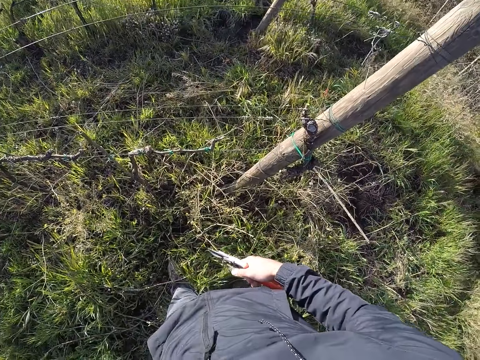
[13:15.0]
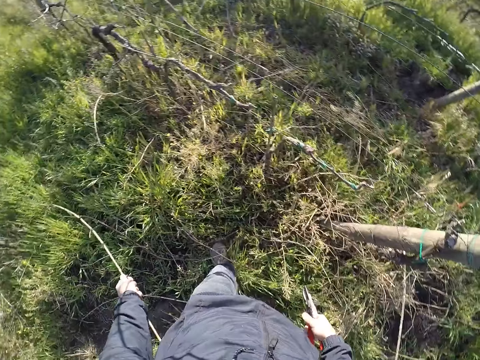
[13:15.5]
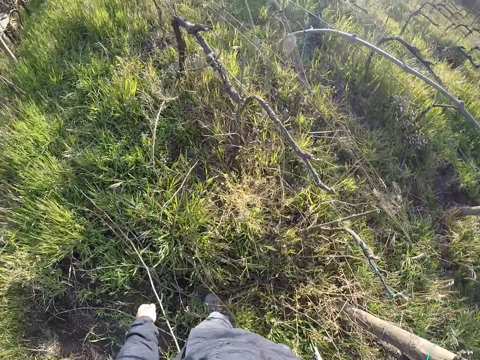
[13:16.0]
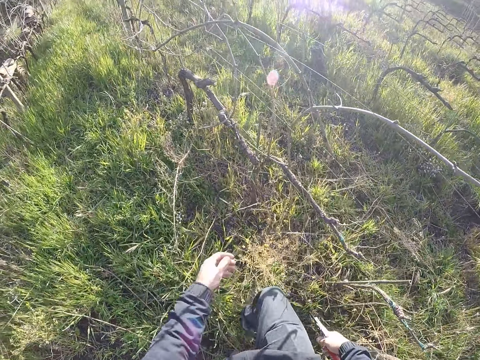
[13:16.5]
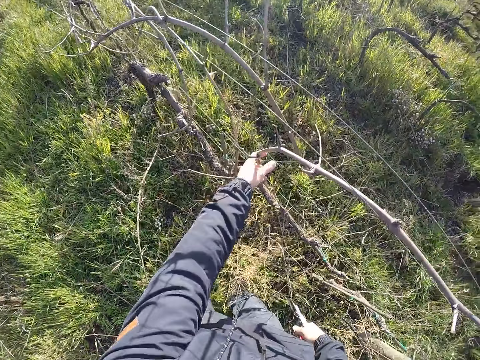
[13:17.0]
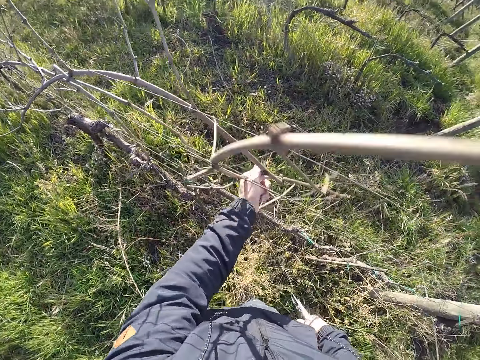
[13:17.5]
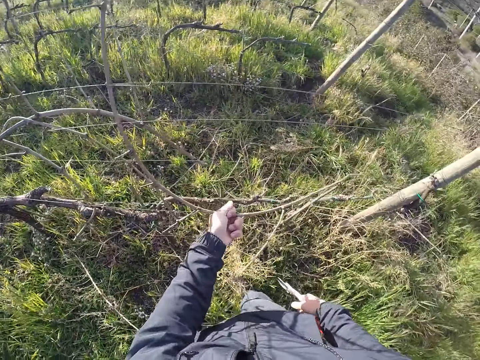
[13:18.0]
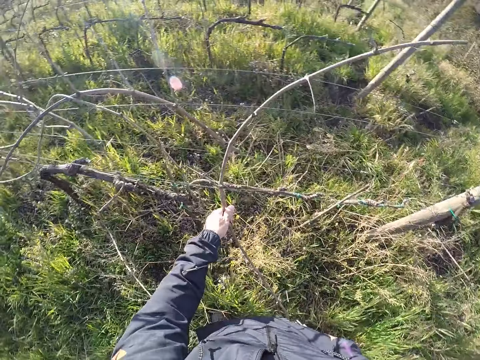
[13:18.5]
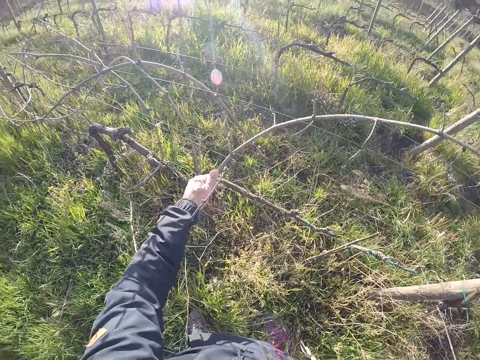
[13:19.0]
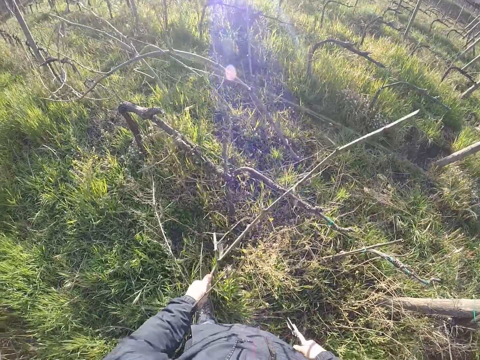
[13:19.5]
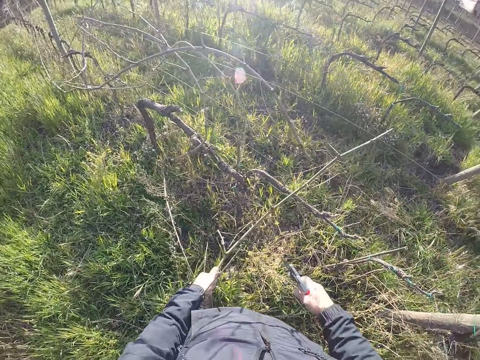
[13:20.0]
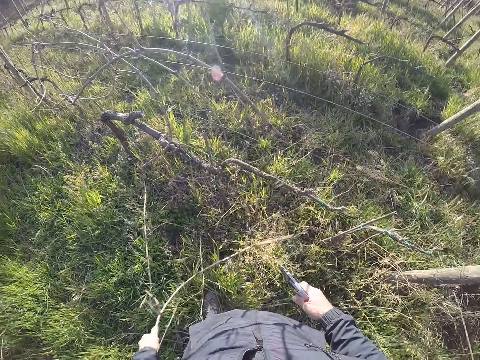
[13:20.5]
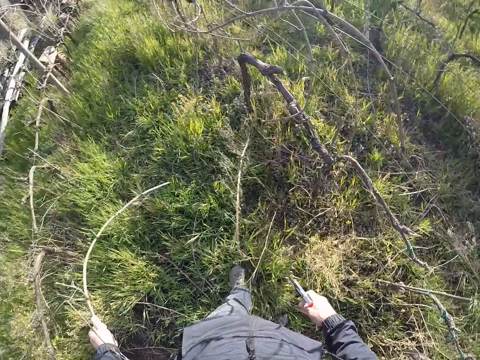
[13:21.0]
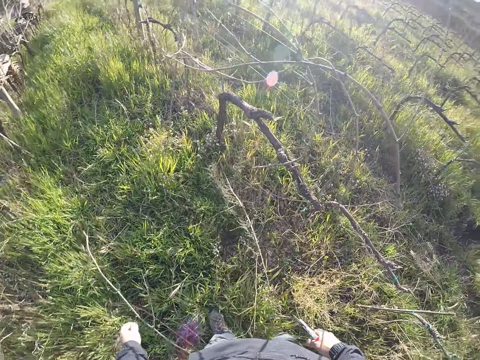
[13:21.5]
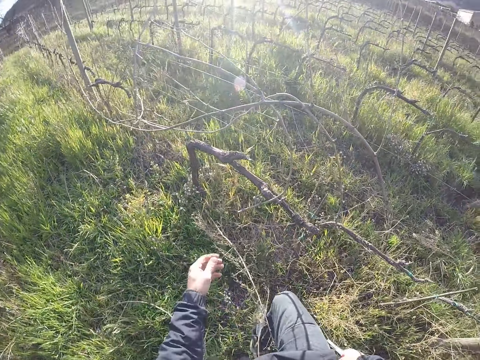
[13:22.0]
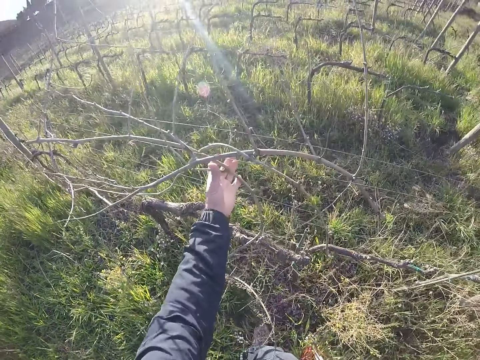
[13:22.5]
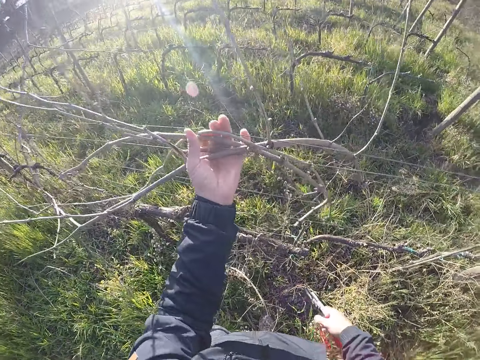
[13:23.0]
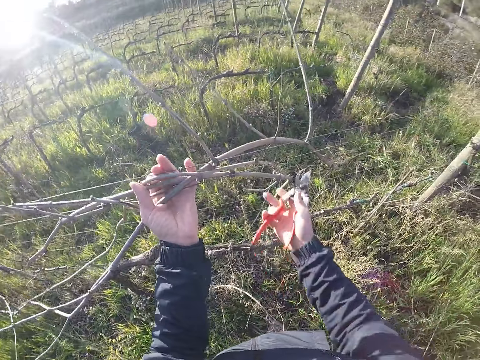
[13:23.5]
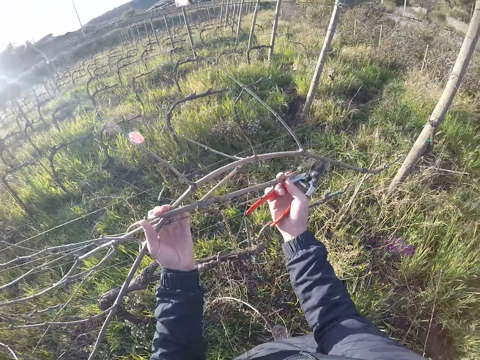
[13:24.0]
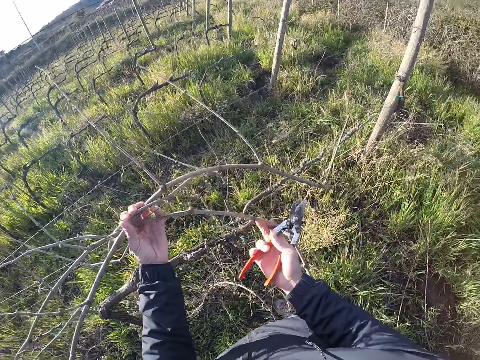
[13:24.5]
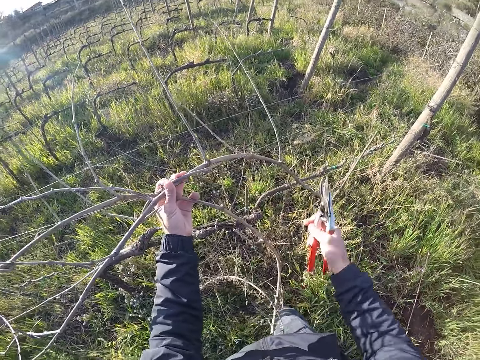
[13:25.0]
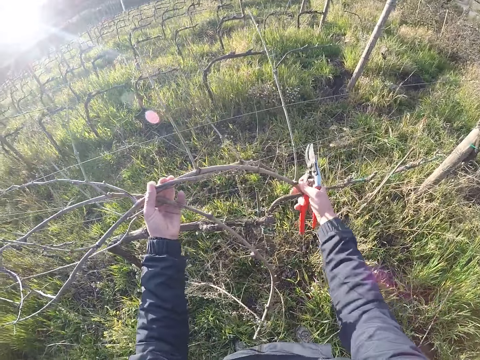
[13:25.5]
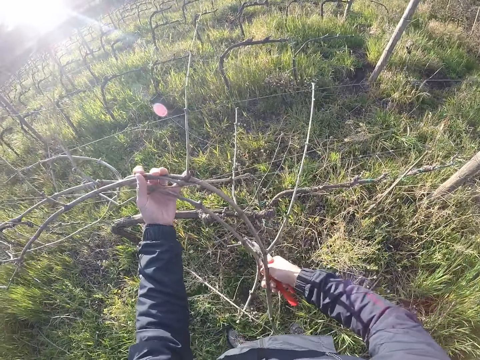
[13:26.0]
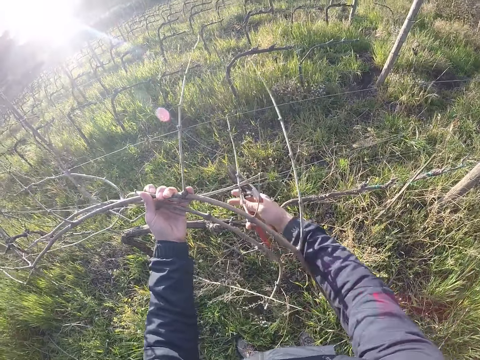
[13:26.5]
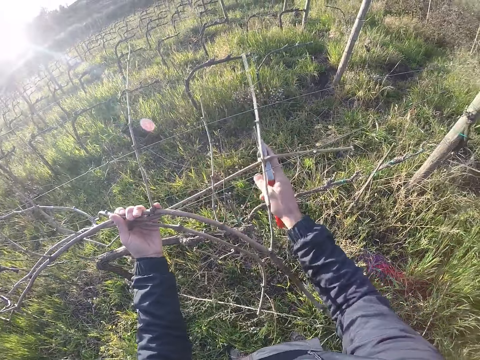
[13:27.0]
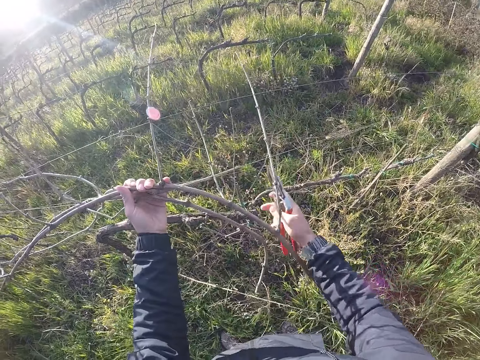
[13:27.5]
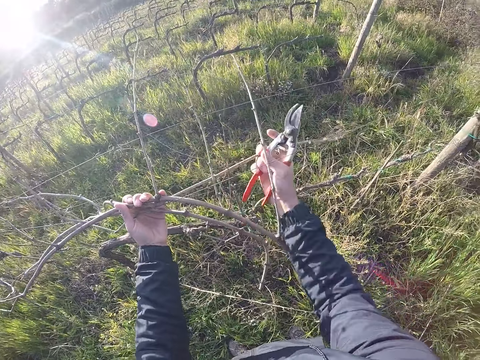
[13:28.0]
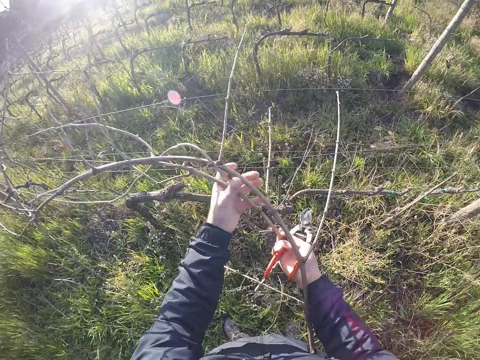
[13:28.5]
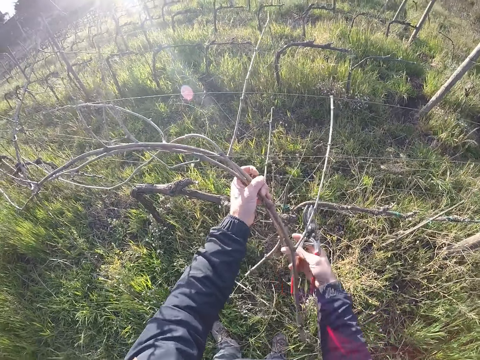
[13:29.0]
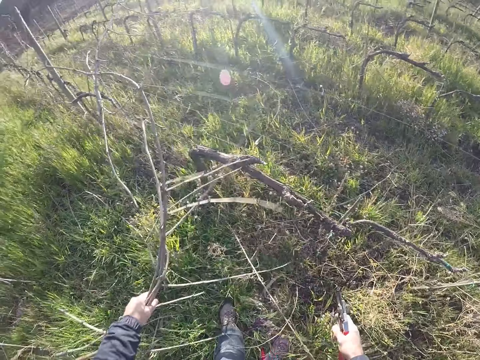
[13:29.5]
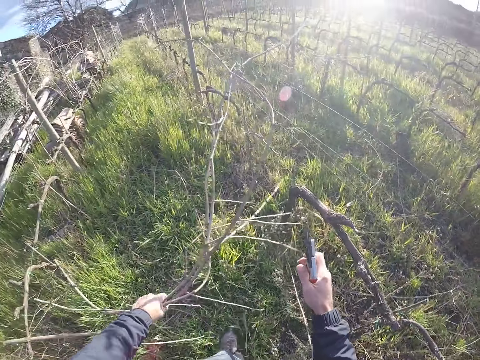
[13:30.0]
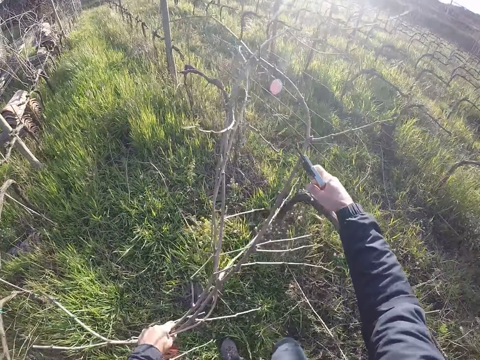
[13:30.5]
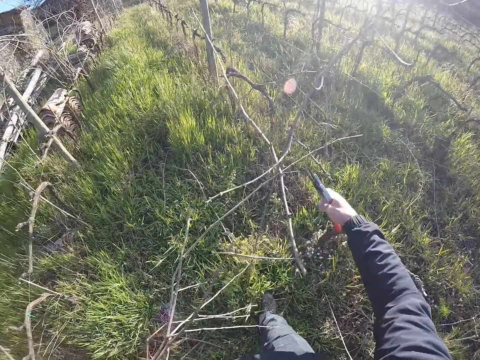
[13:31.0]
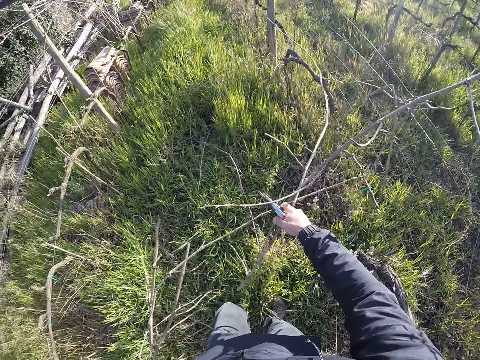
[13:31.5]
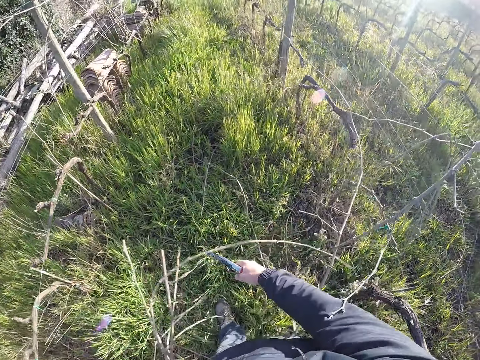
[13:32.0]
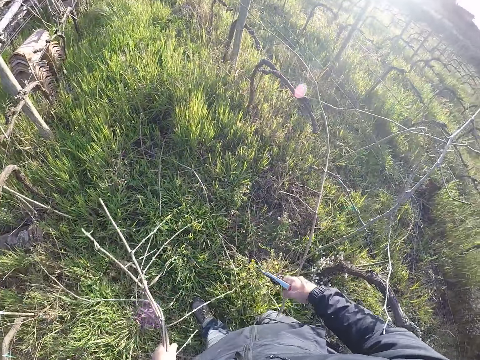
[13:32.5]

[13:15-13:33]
The camera wearer throws the twig on the floor with his left hand. He pulls a twig from the fence with his left hand. He throws the twig on the floor with his left hand. He removes twigs from the fence with both hands. He pulls the twig from the fence with his left hand. He cuts the twig or dry plantation with a pruning shear. He throws the twig on the floor with his left hand.

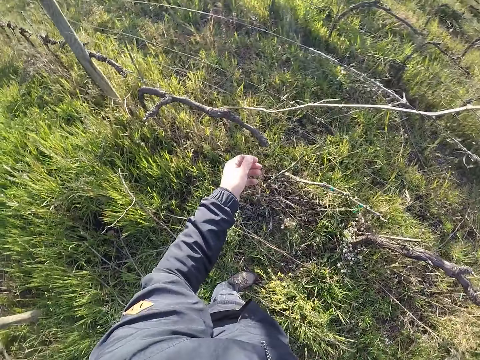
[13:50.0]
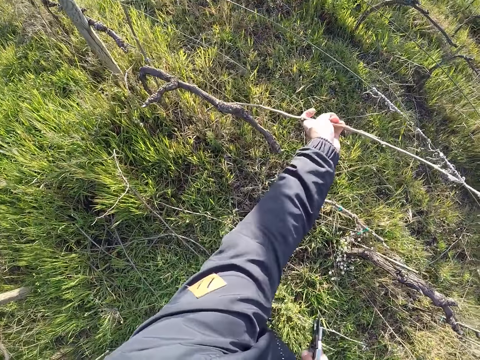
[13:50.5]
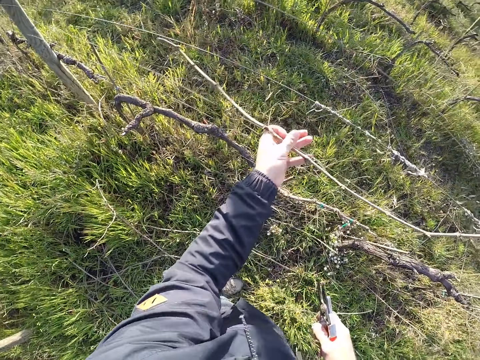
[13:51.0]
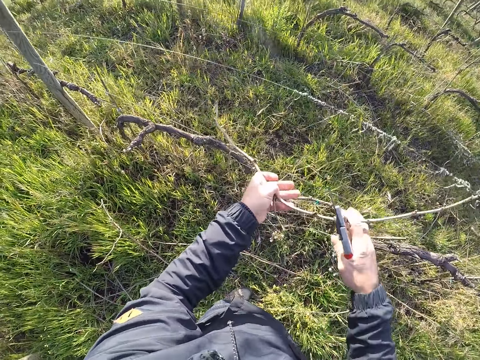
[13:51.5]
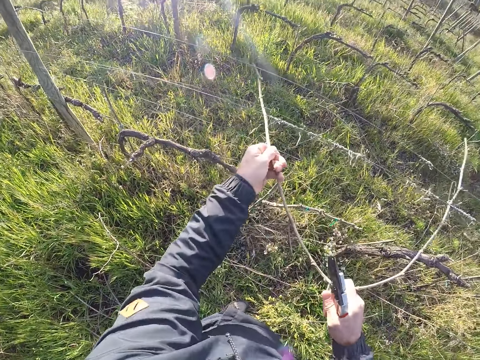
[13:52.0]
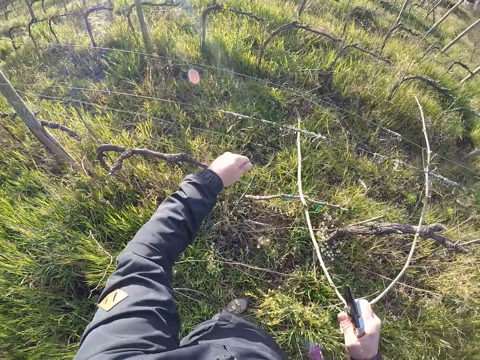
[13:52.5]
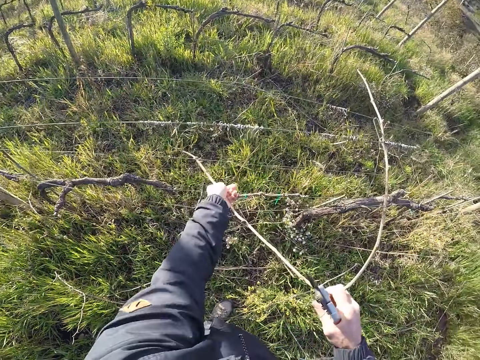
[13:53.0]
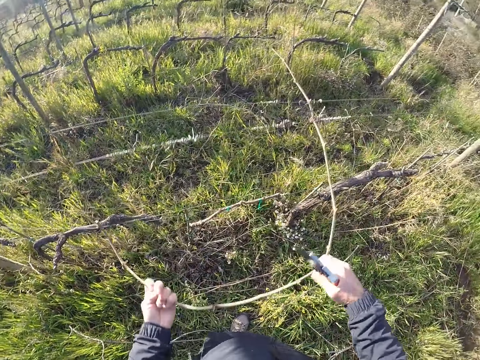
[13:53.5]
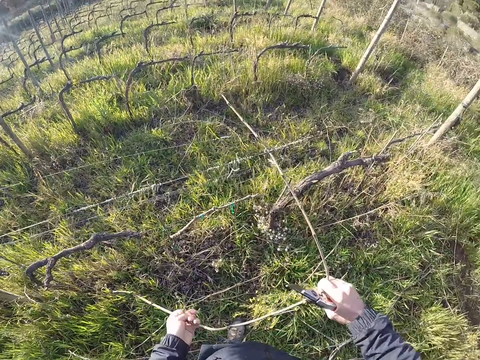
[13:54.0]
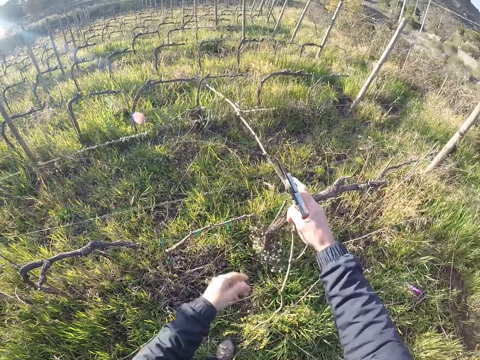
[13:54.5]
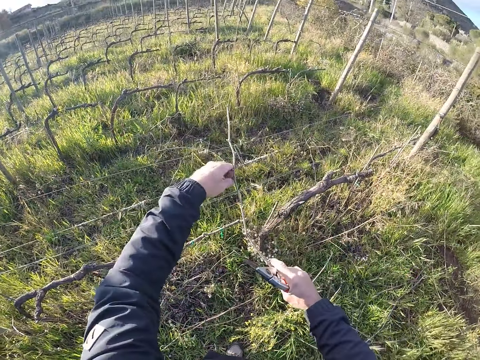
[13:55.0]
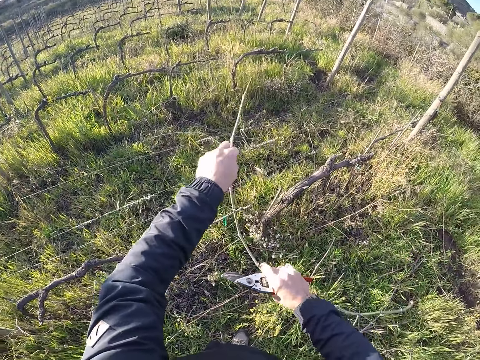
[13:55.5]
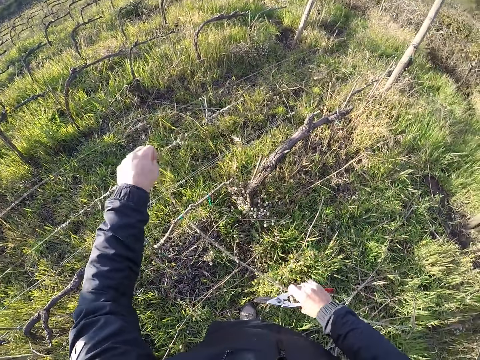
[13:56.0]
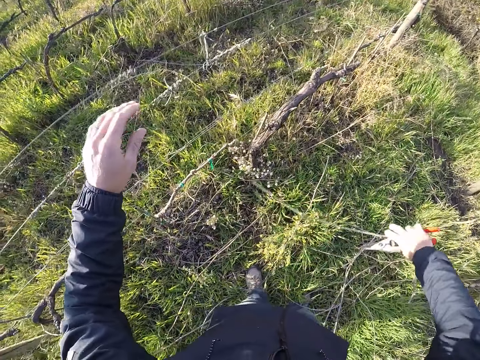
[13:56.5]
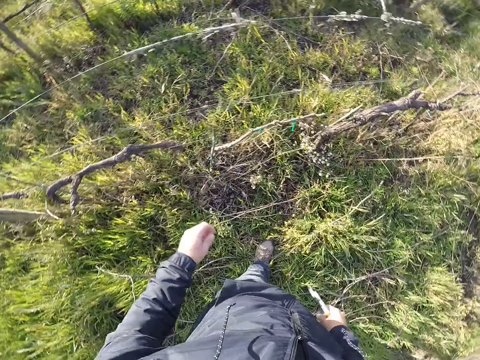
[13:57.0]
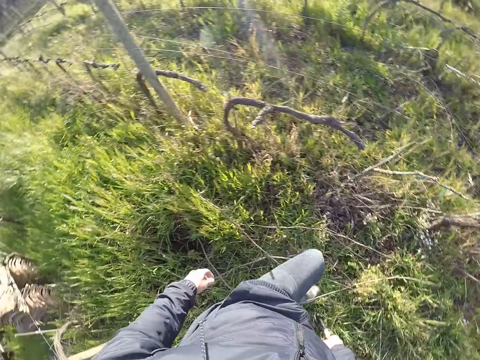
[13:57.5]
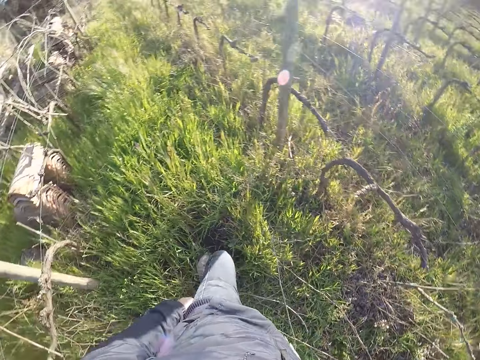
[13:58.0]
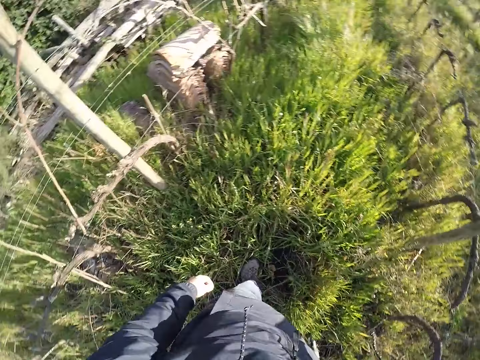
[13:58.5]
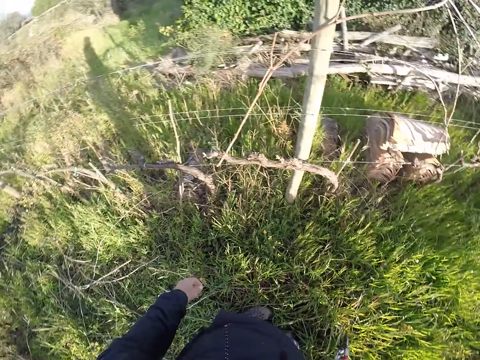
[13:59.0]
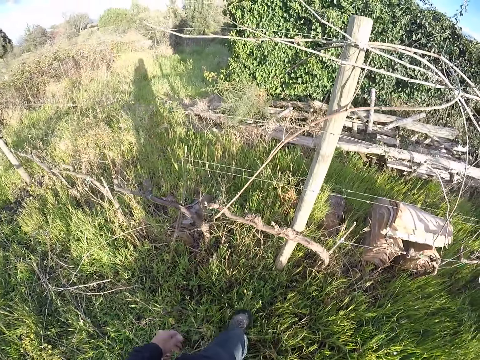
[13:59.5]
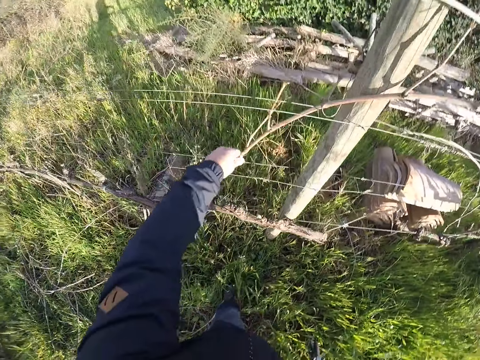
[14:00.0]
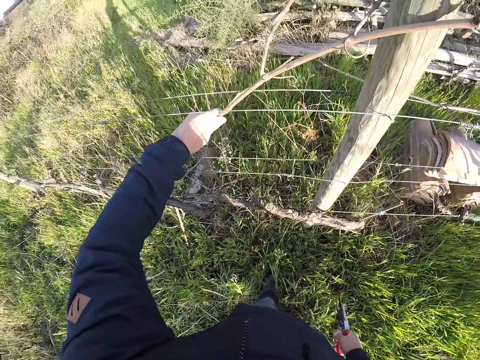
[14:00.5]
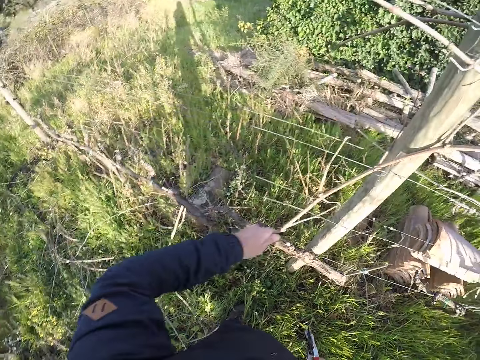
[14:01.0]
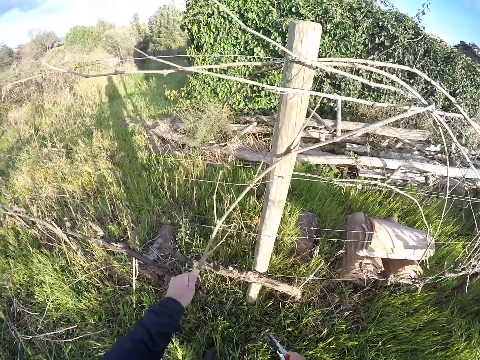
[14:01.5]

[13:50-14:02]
The camera wearer pulls a stick branch from the wire mesh with his left hand. He pulls a stick branch from the wire mesh with both hands. He drops the stick branch on the ground with his right hand. He turns around. He pulls a stick branch from the wire mesh with his left hand.
